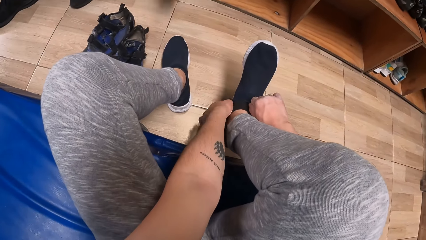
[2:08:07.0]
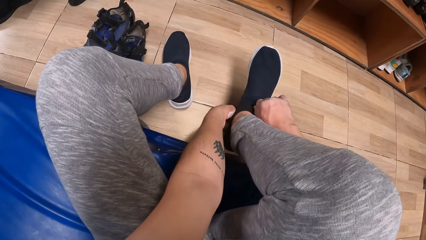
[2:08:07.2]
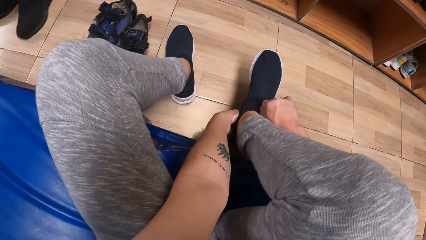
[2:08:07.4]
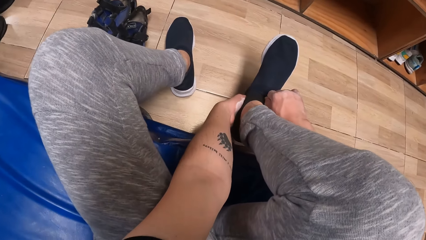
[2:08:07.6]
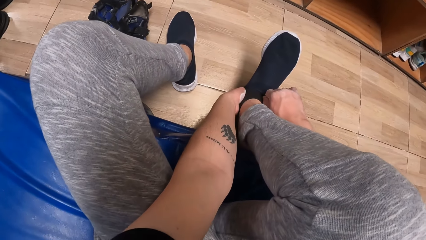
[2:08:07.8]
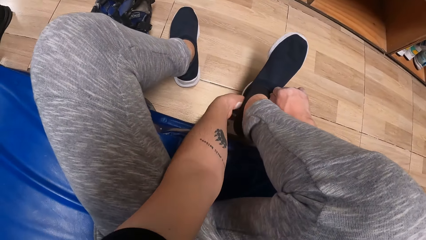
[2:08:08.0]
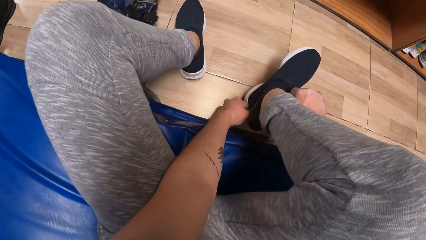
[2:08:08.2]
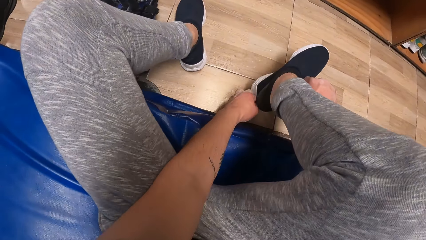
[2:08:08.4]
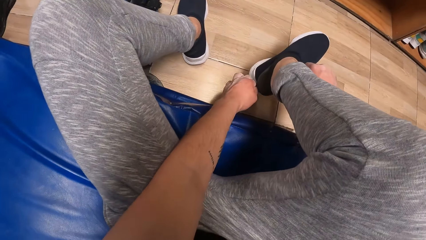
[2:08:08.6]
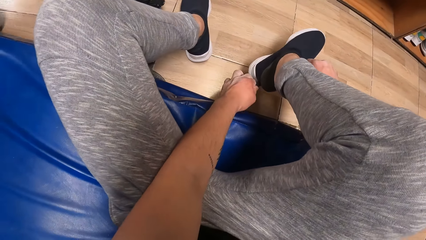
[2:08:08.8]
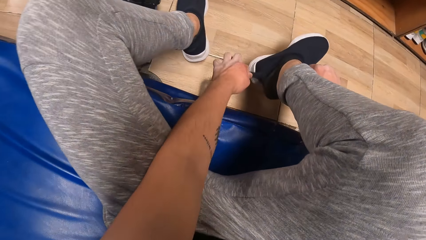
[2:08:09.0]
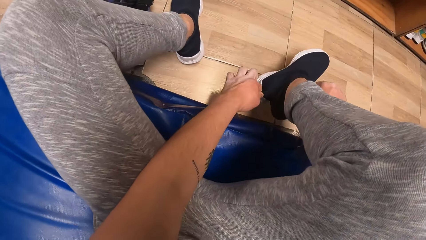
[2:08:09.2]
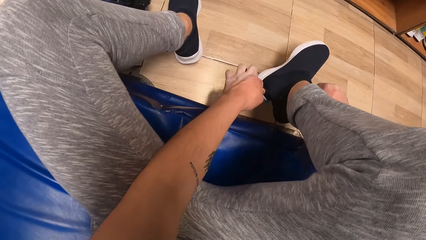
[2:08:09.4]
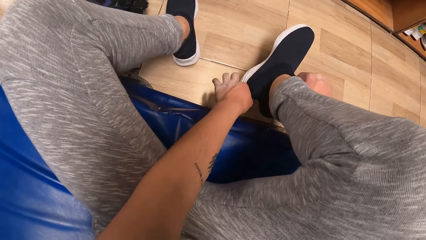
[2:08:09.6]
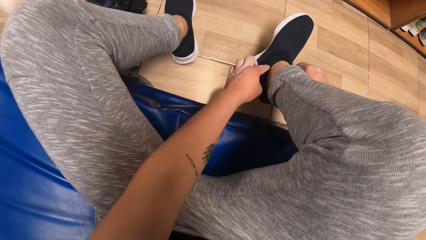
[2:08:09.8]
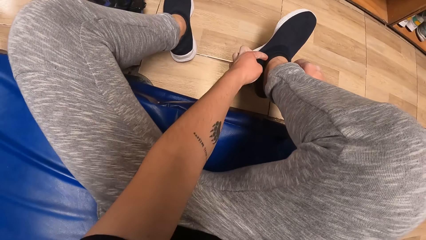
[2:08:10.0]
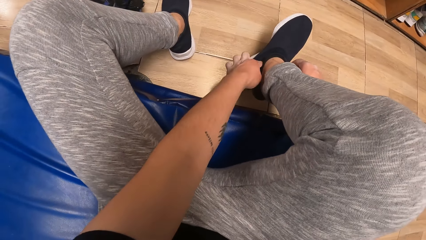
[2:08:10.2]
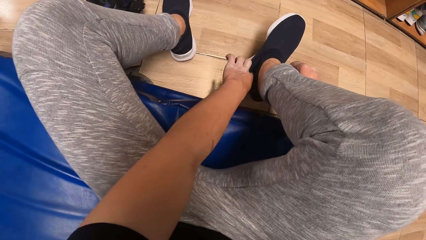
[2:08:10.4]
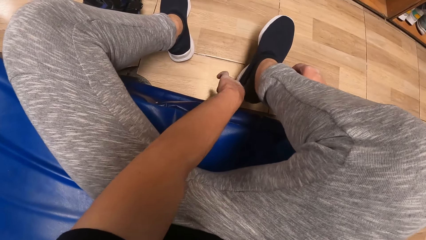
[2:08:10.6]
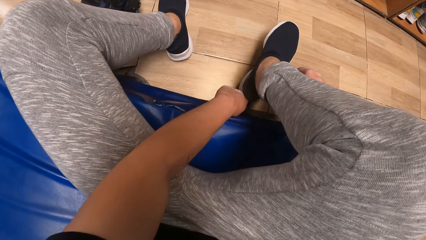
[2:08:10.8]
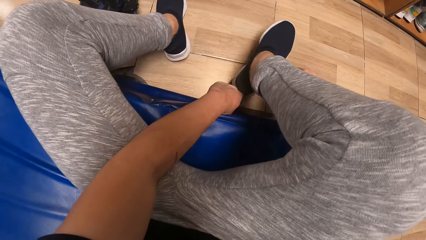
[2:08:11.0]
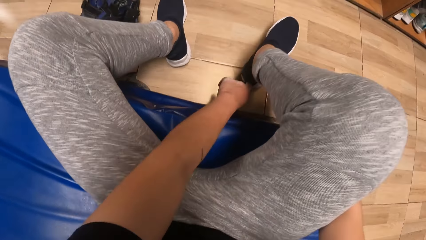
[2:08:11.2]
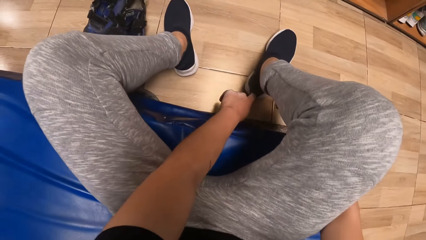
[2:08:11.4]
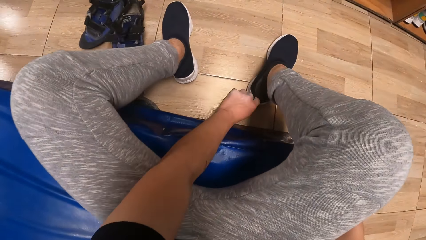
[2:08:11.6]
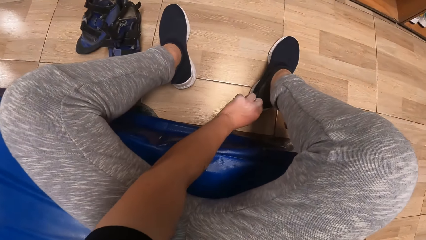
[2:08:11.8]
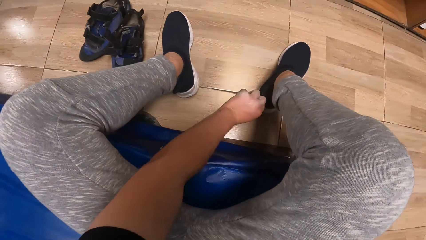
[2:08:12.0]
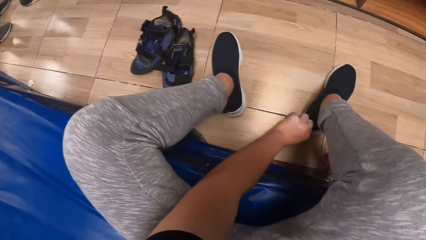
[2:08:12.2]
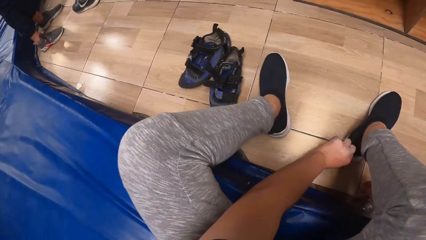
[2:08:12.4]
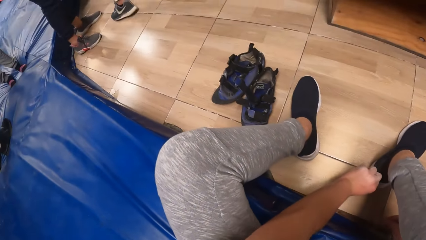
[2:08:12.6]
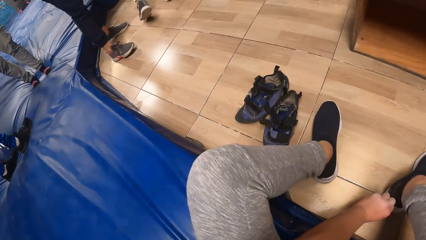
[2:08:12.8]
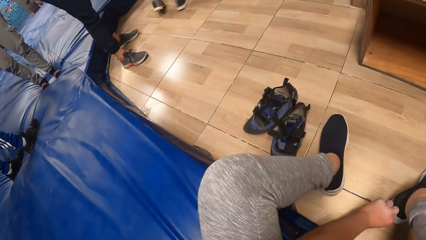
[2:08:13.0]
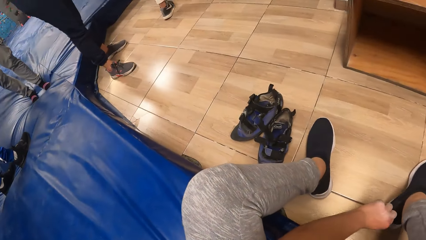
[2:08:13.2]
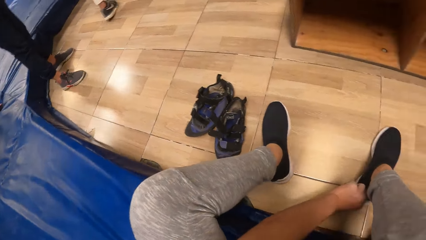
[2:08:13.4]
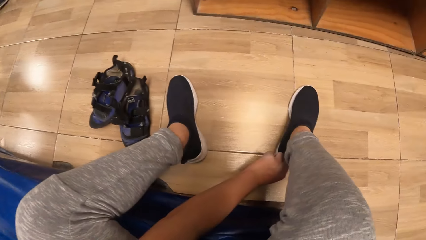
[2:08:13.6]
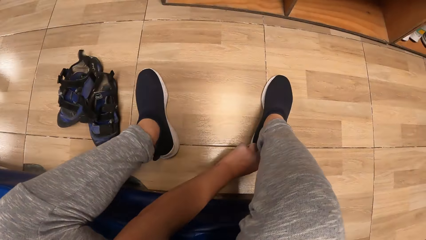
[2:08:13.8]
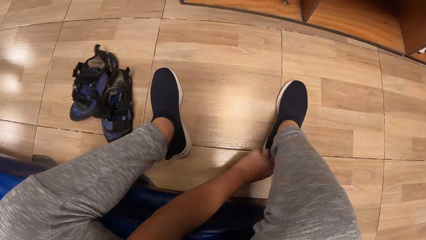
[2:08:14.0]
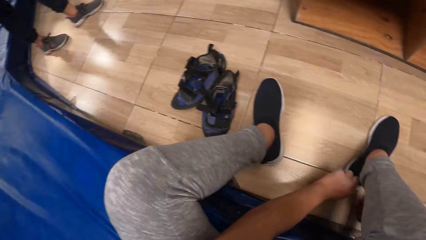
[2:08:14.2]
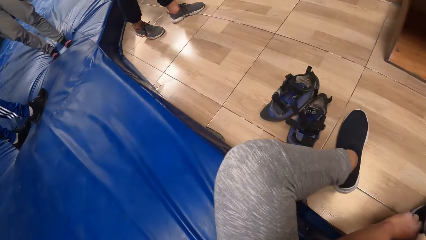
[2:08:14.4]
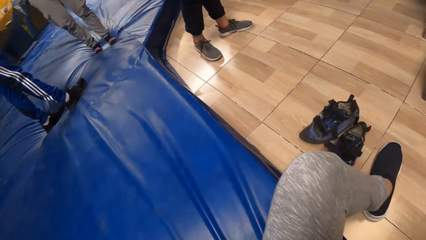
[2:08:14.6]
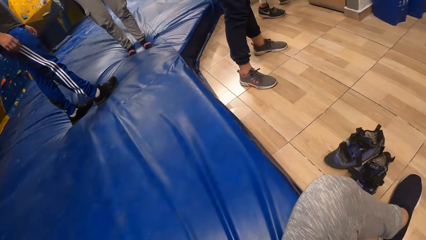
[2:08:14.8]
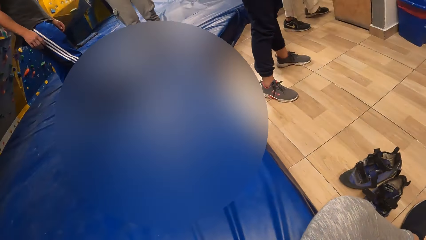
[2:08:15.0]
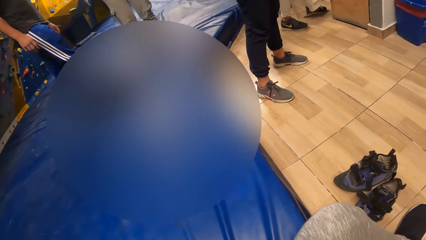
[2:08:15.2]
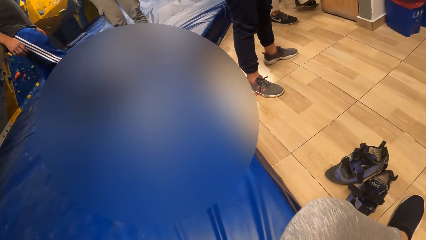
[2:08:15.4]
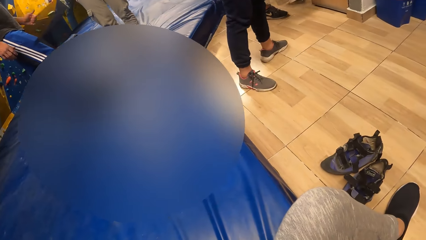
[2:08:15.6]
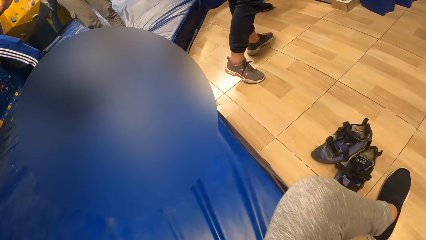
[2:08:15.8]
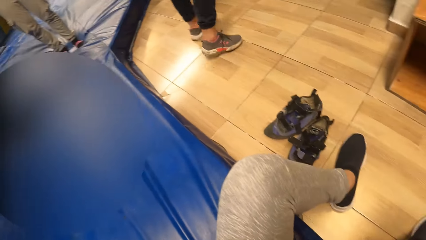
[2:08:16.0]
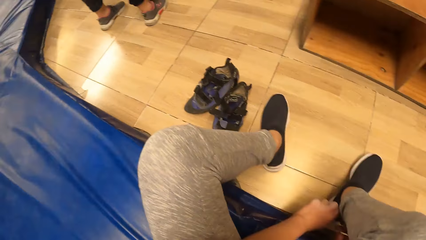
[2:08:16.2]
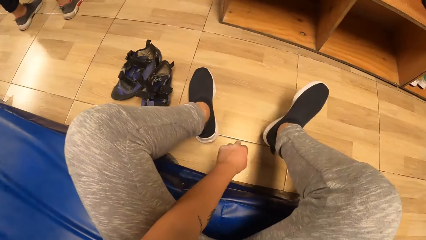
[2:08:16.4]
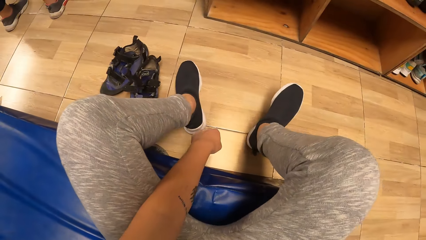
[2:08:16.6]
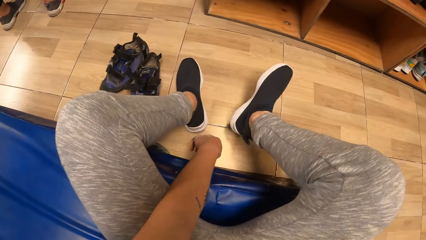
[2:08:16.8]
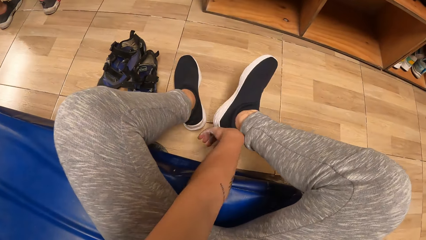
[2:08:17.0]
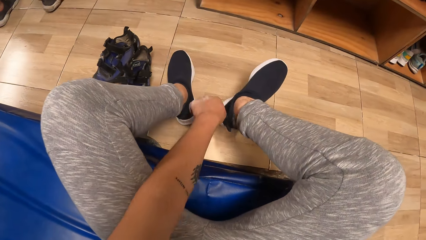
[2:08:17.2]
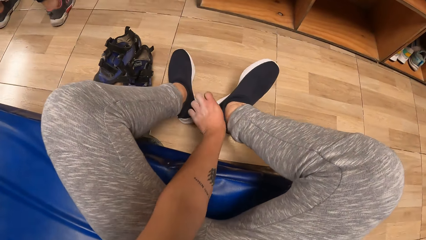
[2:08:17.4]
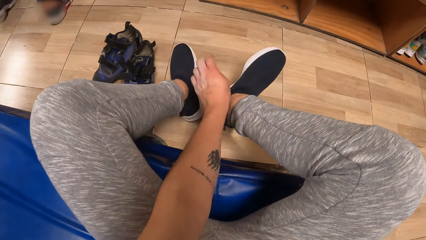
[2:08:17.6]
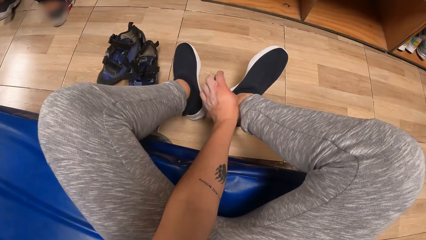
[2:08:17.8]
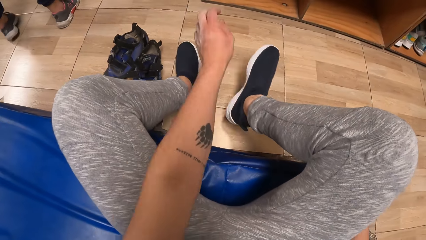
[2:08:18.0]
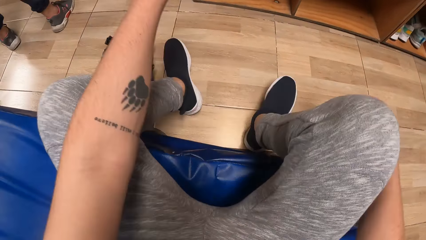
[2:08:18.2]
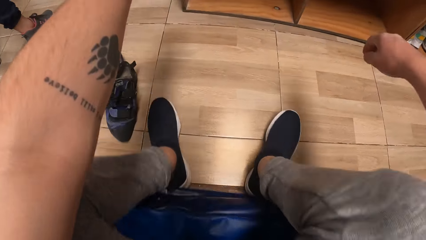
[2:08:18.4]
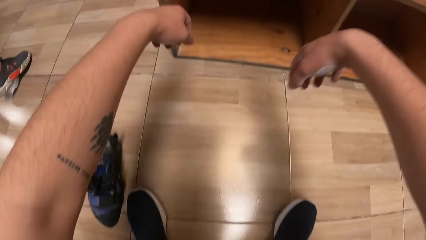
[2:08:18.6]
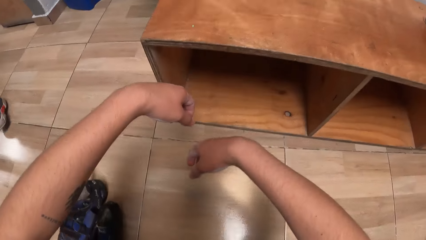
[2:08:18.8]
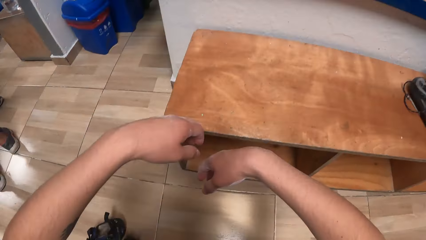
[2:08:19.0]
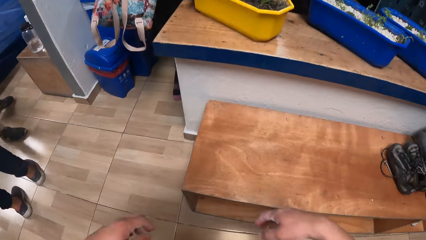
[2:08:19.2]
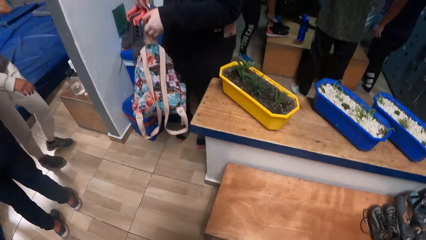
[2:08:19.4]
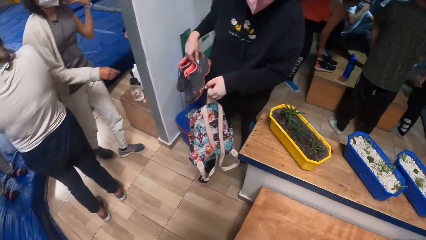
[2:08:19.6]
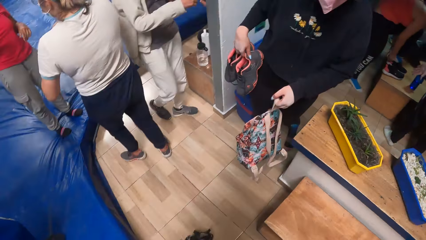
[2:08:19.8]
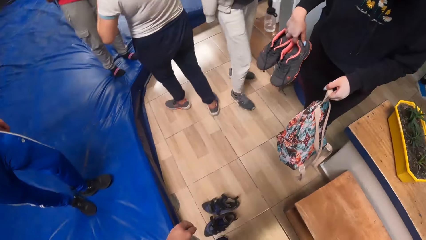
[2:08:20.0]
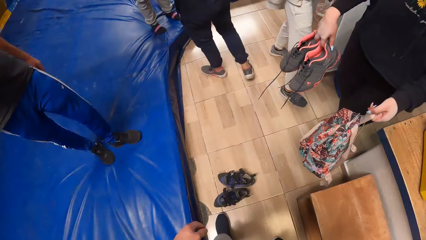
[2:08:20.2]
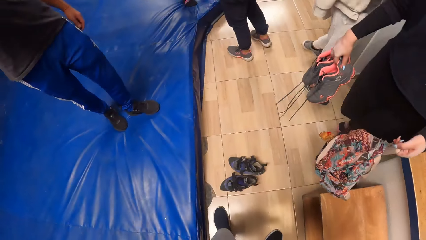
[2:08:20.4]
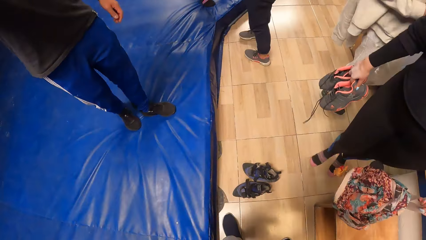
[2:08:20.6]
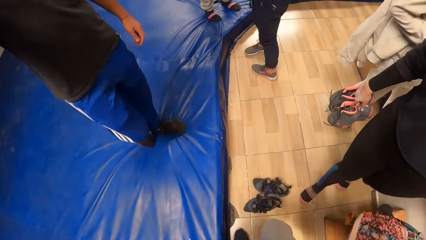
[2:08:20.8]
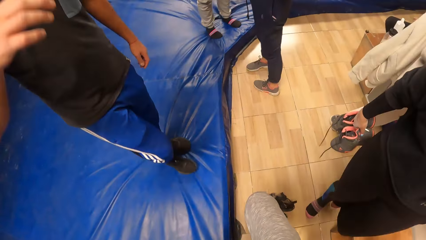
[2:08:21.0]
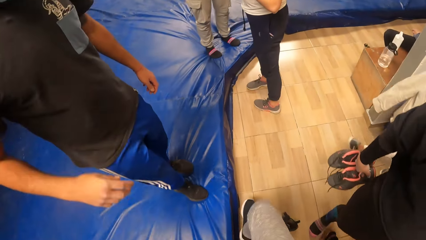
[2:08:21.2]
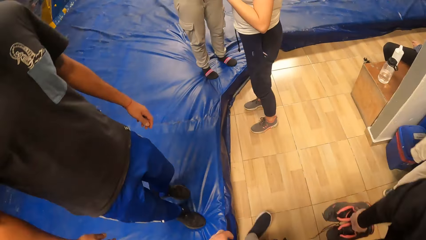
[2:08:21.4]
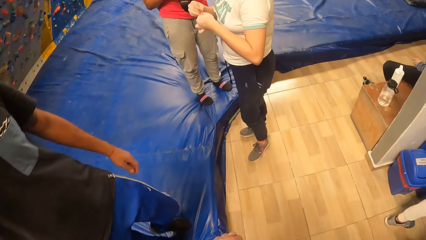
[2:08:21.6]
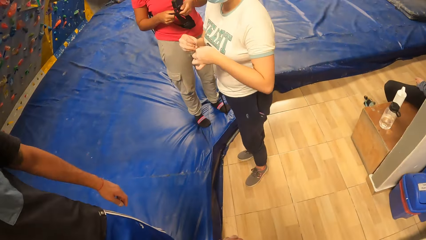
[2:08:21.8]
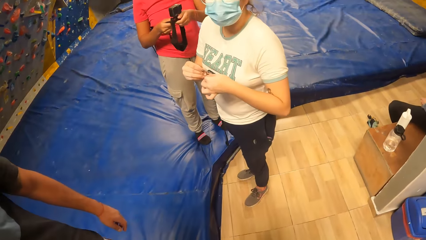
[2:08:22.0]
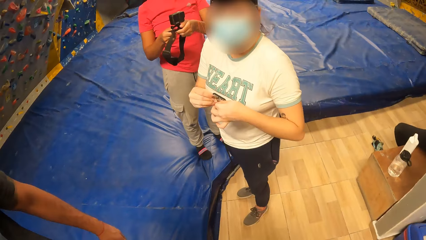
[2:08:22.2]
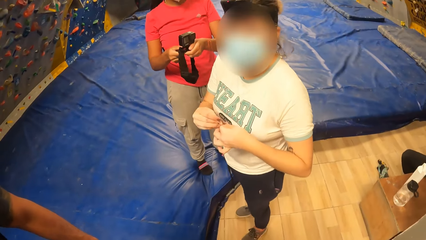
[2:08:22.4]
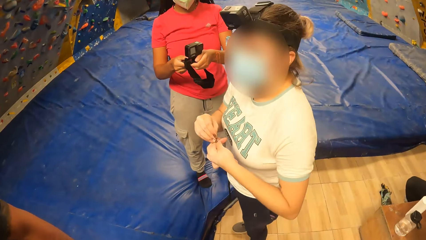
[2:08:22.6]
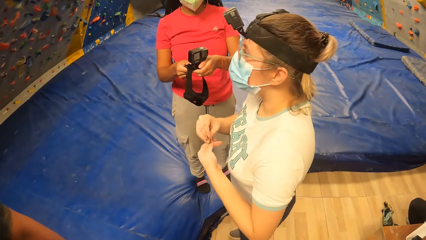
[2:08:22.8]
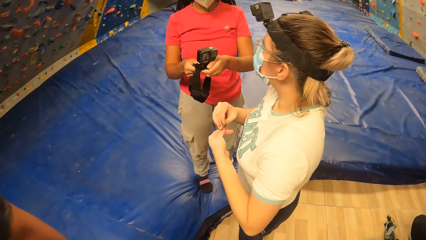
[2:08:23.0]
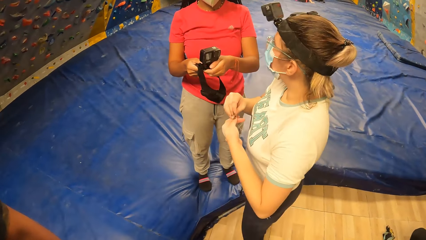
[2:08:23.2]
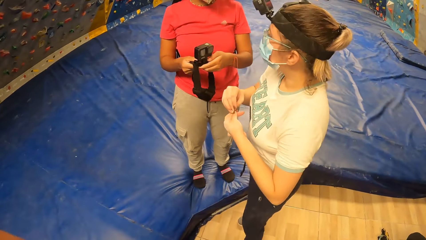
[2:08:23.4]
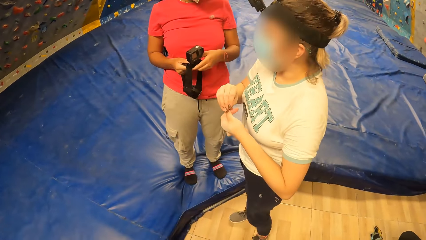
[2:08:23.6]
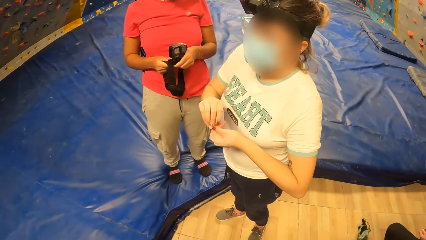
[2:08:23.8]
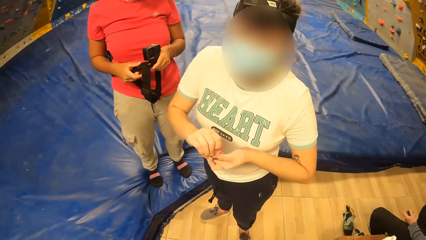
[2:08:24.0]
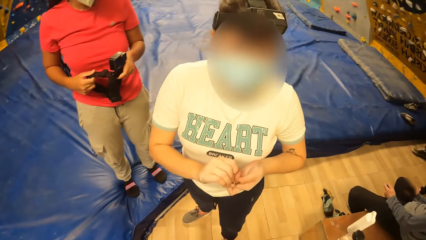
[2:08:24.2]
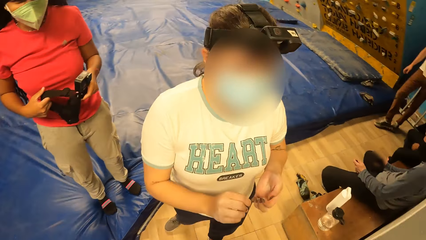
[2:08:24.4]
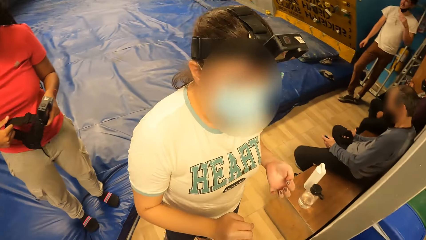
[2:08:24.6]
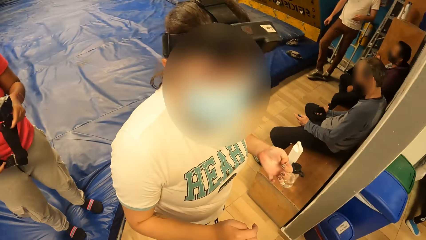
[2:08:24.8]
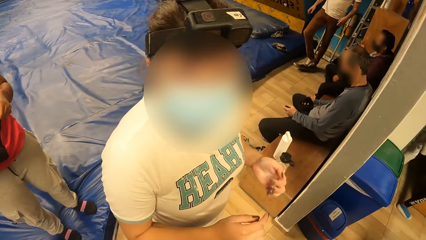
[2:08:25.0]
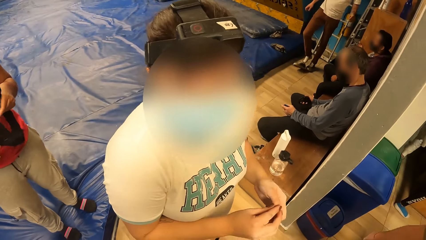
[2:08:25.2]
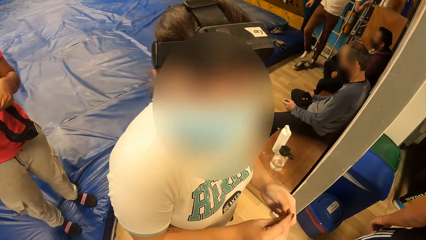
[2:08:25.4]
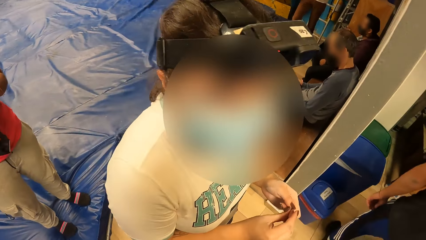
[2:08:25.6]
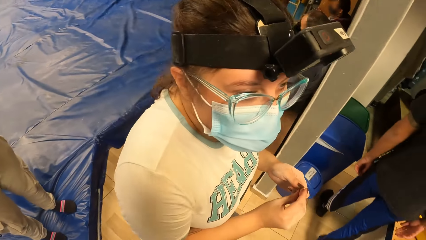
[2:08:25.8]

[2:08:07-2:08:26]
The camera wearer stands up. They look around the room. They interact with a woman. They walk around the room. They converse with the woman.
